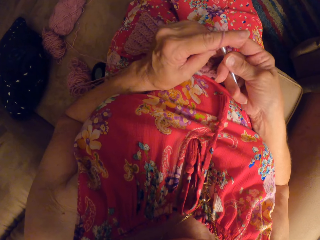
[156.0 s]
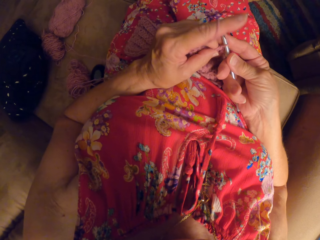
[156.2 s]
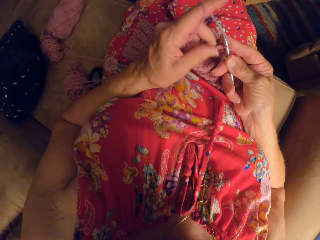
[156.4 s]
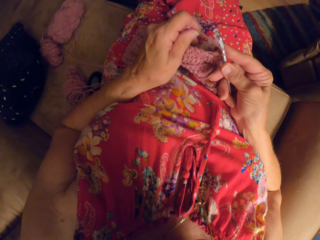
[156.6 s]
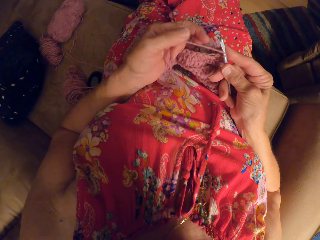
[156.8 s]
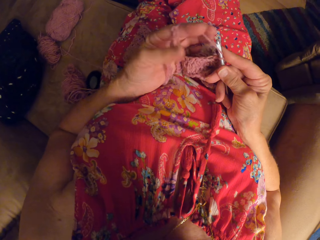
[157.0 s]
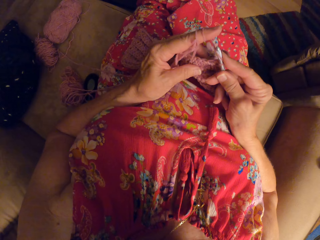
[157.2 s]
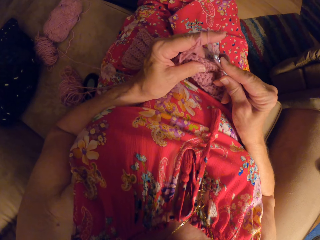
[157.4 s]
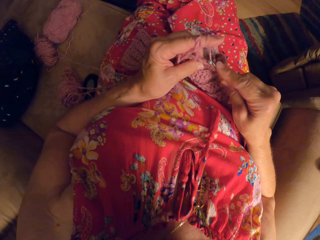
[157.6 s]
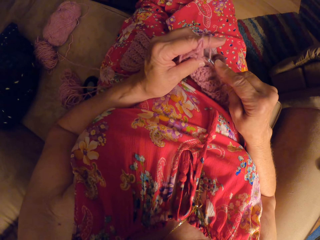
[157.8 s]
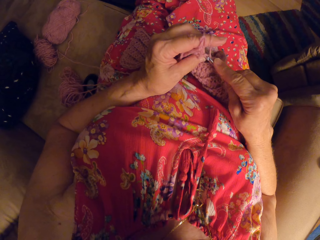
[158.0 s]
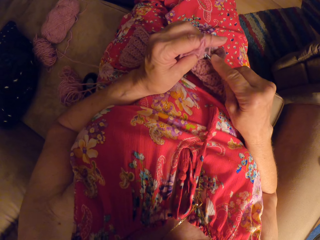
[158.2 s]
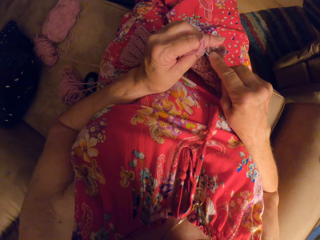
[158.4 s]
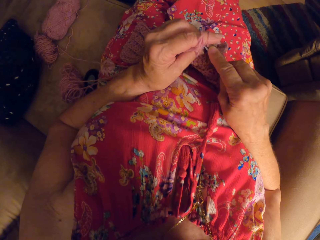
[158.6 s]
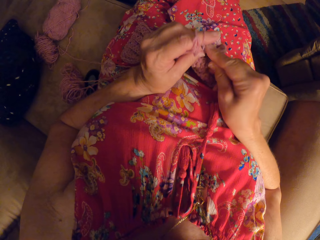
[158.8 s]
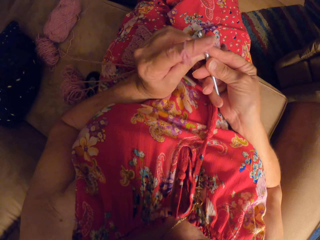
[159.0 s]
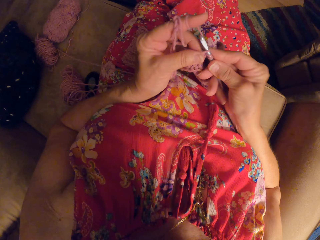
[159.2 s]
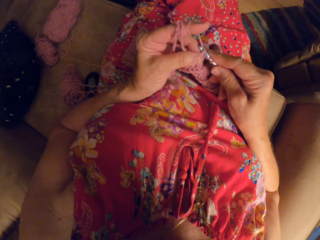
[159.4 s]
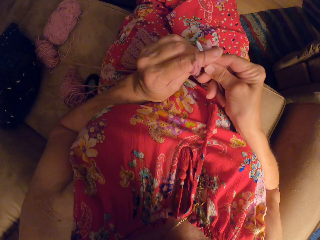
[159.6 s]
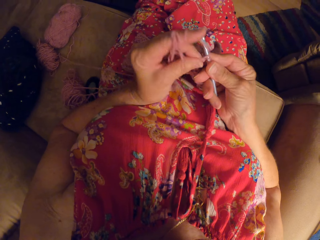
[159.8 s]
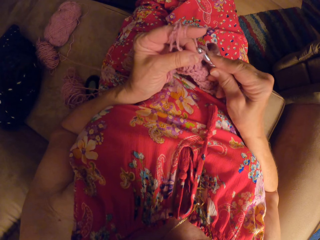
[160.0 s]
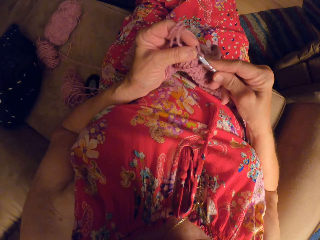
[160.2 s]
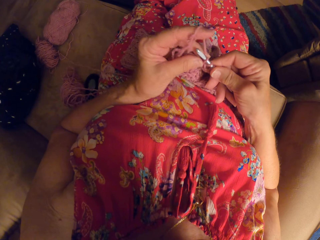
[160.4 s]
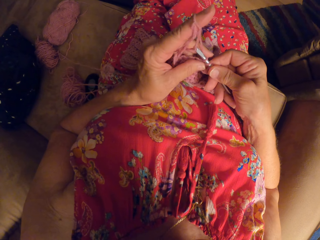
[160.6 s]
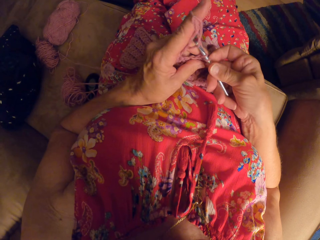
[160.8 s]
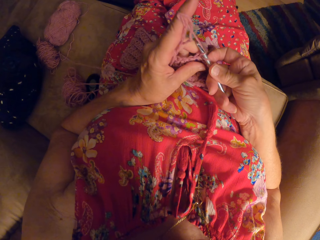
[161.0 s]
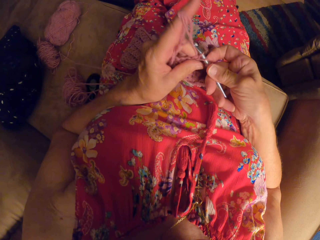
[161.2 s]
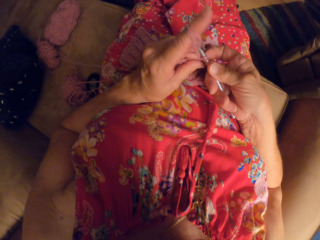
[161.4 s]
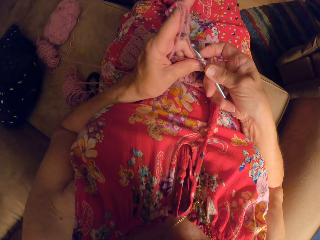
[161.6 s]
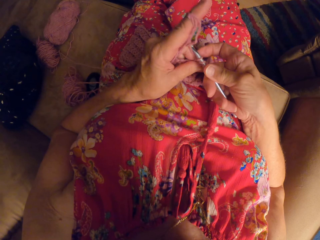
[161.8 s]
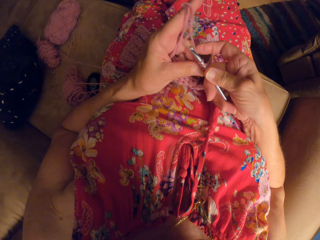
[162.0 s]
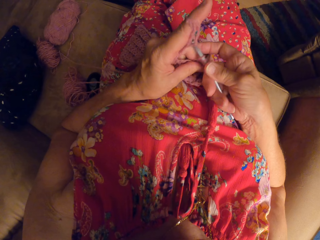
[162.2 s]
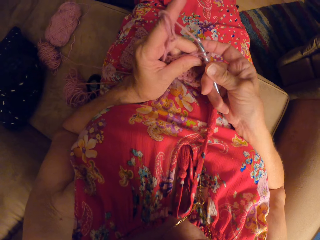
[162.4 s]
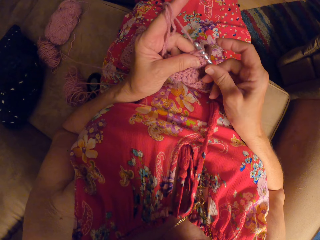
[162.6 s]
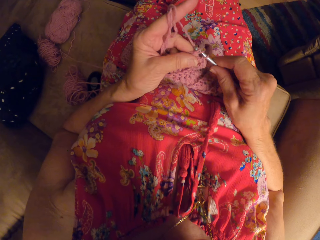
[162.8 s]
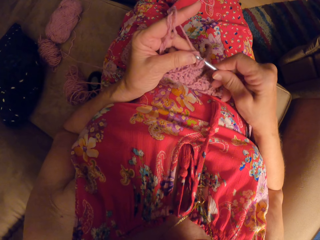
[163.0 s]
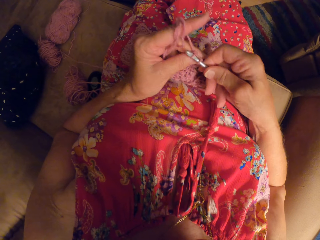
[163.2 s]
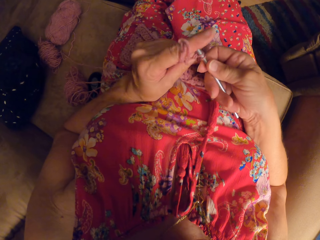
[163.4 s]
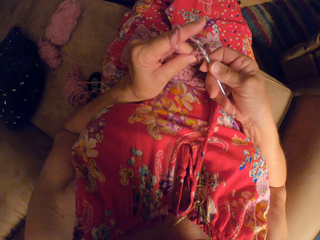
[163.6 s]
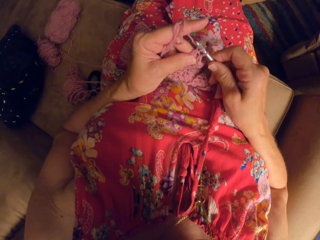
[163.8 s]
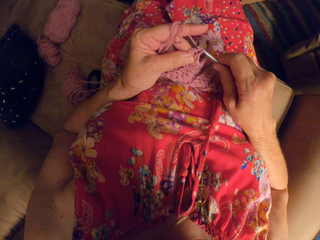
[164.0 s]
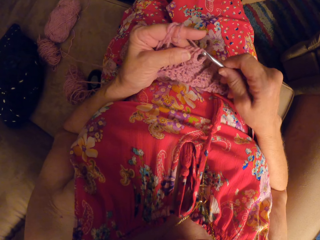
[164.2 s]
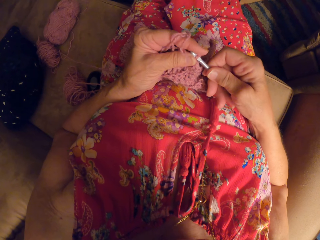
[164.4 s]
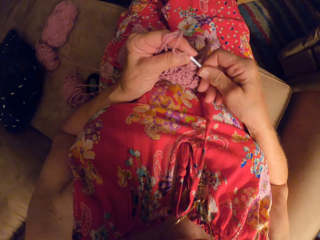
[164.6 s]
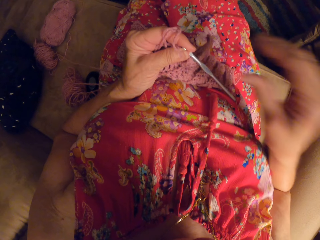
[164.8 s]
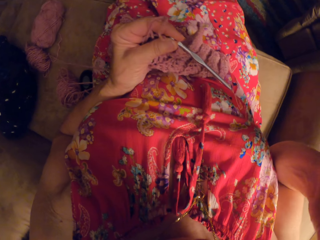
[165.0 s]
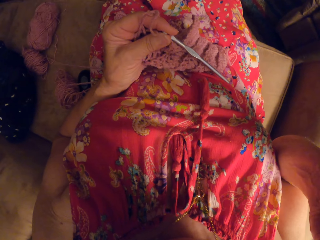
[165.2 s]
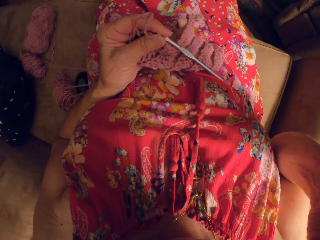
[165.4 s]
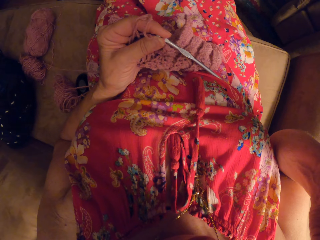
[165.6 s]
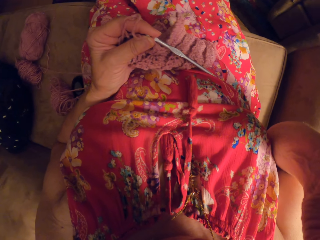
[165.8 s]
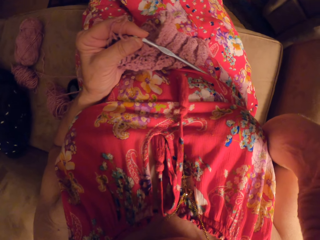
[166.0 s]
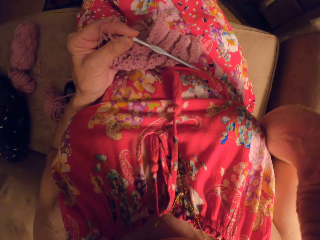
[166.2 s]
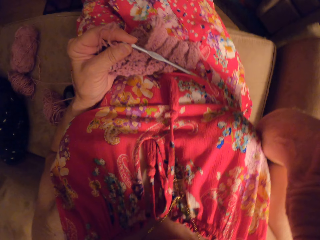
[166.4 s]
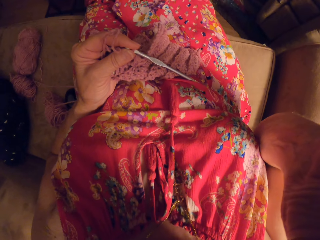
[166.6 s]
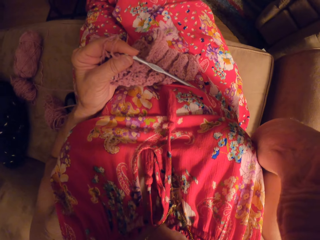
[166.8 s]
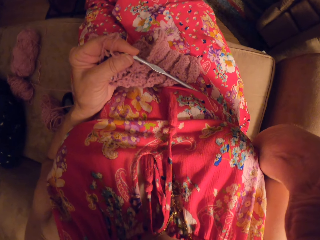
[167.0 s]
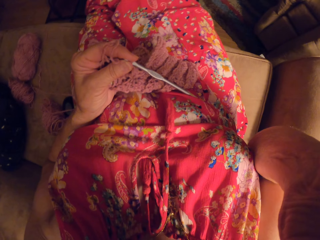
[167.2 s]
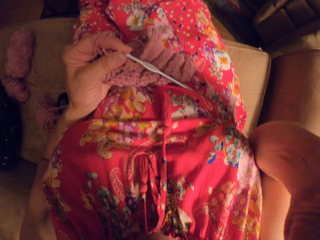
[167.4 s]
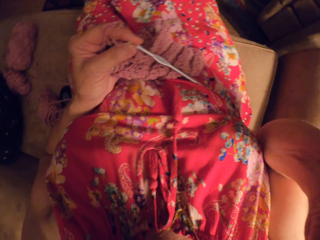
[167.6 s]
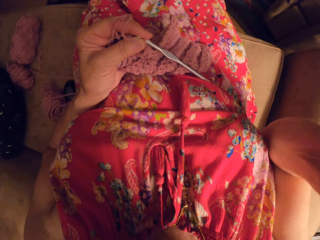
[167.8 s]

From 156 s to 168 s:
The camera wearer loops the yarn round her left finger. She knits the piece of garment with the knitting pin. She lifts up her right hand from the knitting pin. She touches the head camera.

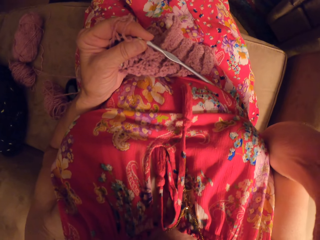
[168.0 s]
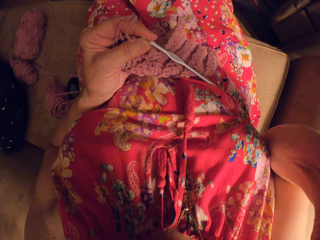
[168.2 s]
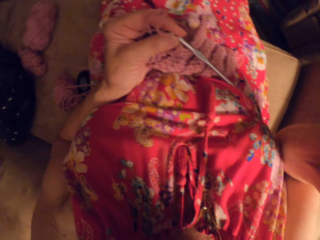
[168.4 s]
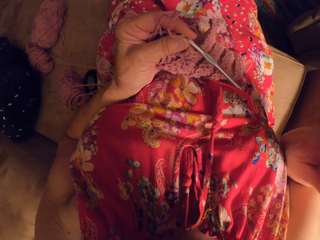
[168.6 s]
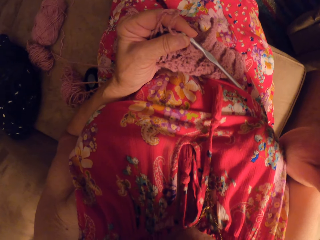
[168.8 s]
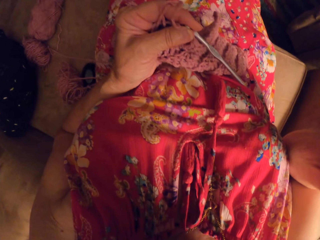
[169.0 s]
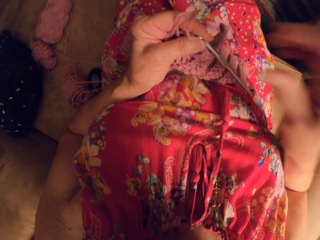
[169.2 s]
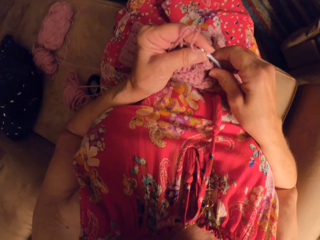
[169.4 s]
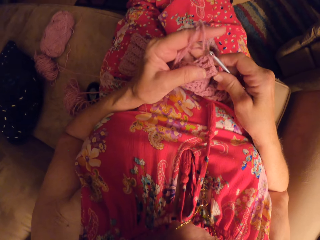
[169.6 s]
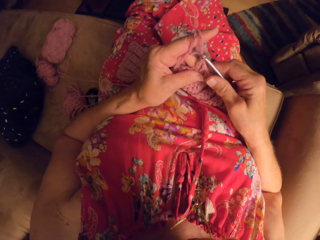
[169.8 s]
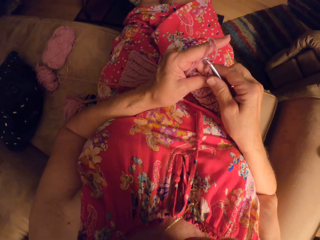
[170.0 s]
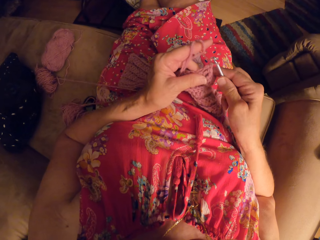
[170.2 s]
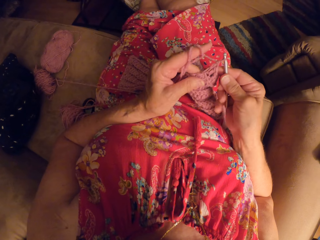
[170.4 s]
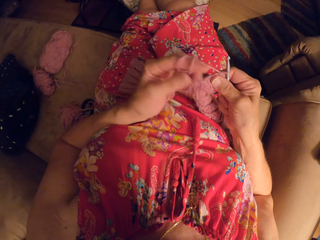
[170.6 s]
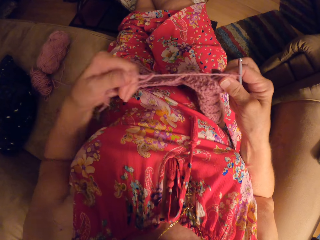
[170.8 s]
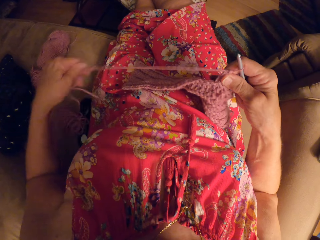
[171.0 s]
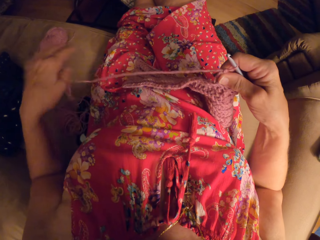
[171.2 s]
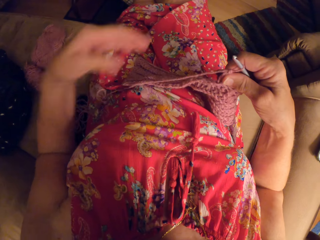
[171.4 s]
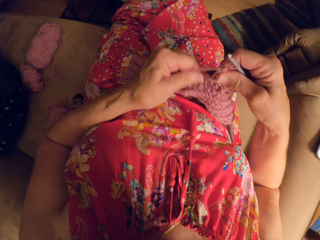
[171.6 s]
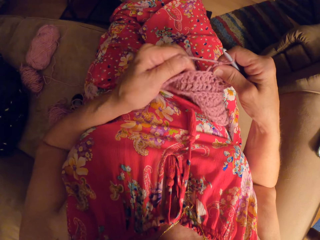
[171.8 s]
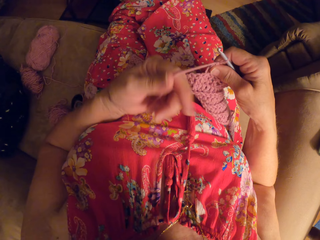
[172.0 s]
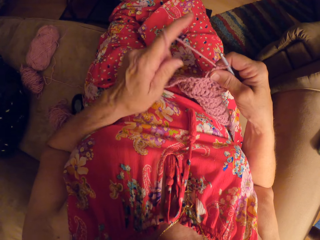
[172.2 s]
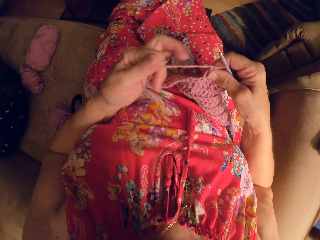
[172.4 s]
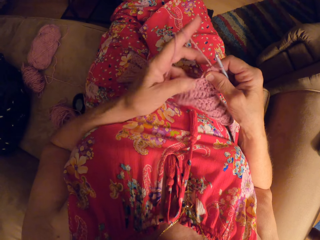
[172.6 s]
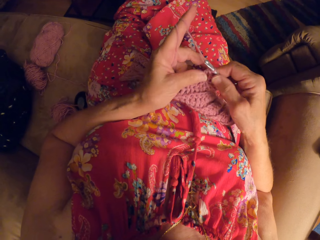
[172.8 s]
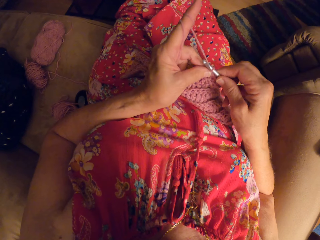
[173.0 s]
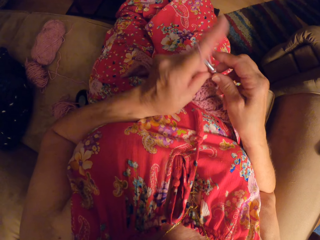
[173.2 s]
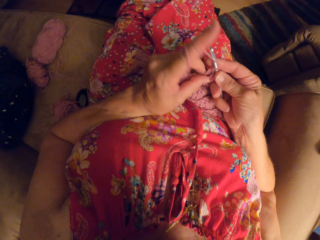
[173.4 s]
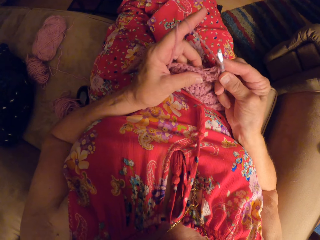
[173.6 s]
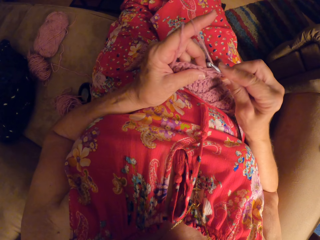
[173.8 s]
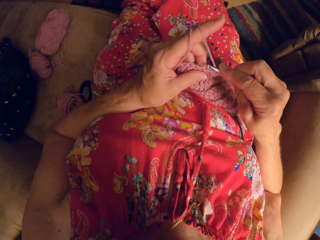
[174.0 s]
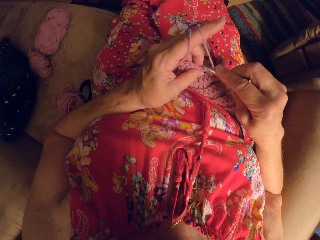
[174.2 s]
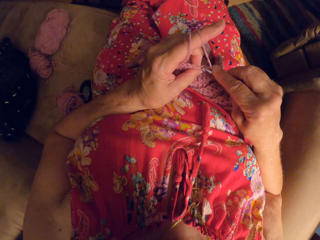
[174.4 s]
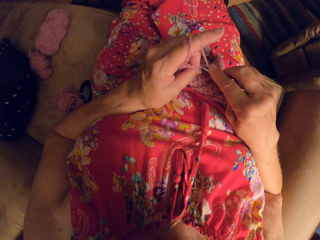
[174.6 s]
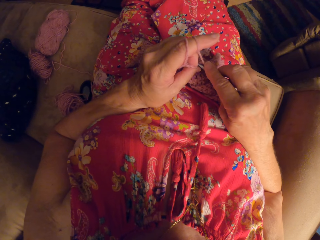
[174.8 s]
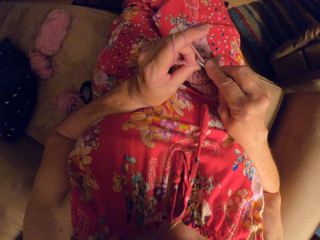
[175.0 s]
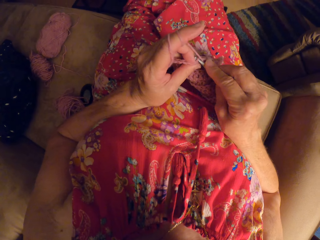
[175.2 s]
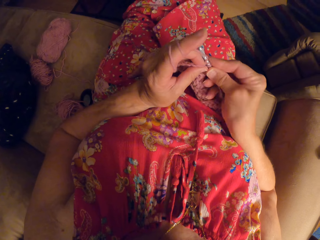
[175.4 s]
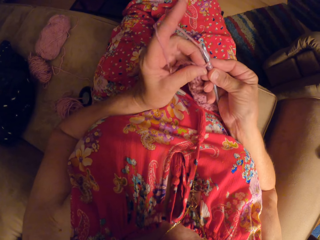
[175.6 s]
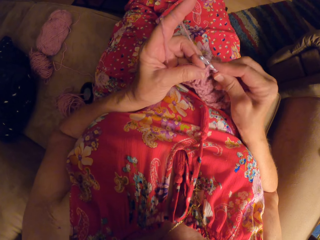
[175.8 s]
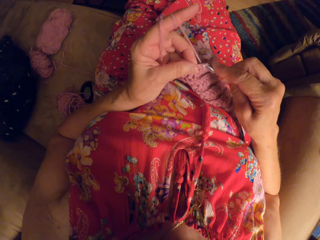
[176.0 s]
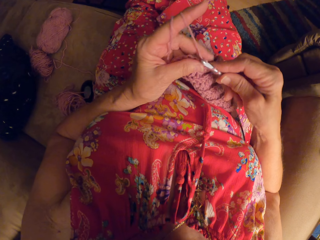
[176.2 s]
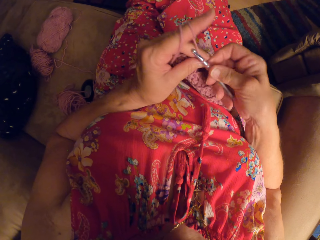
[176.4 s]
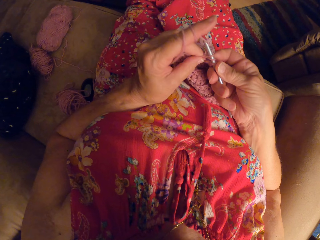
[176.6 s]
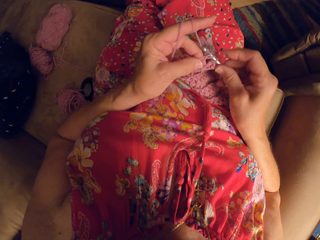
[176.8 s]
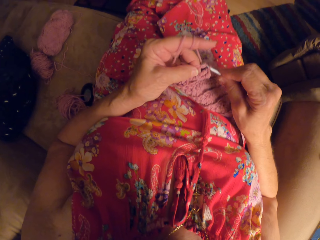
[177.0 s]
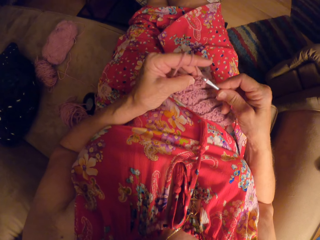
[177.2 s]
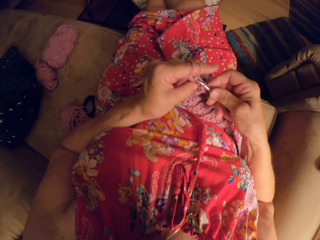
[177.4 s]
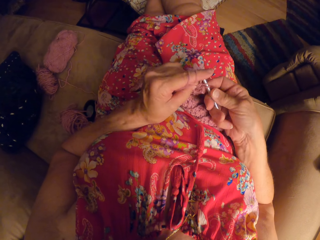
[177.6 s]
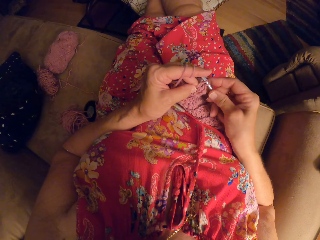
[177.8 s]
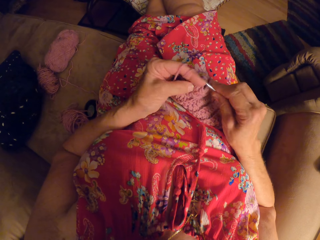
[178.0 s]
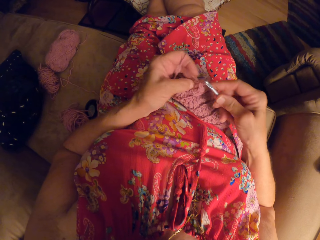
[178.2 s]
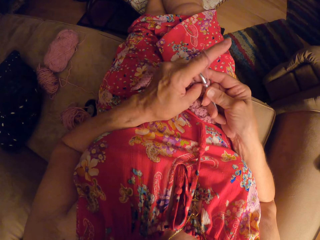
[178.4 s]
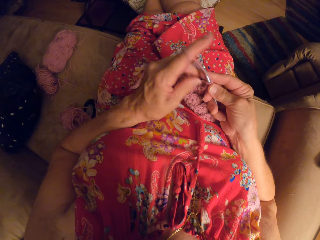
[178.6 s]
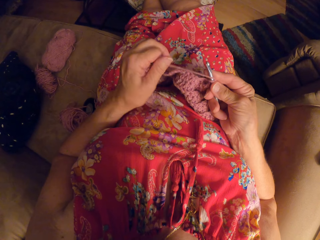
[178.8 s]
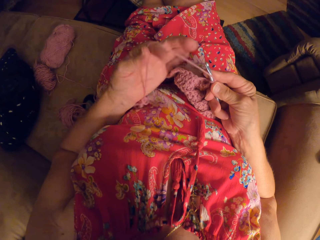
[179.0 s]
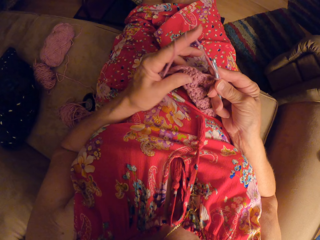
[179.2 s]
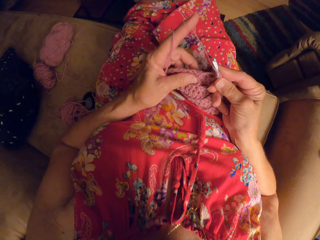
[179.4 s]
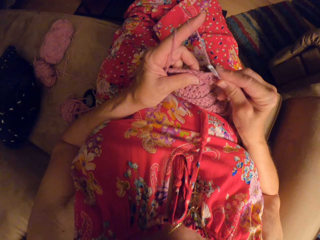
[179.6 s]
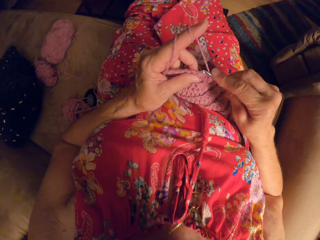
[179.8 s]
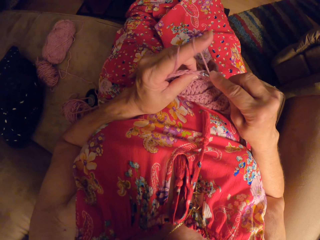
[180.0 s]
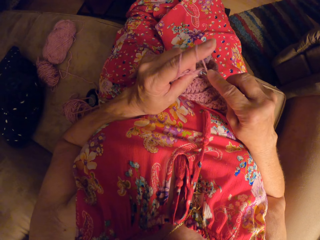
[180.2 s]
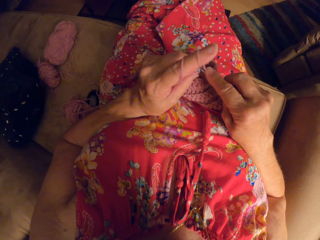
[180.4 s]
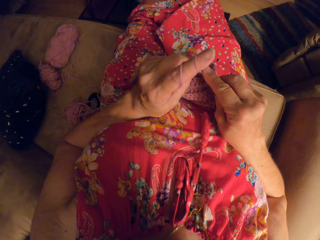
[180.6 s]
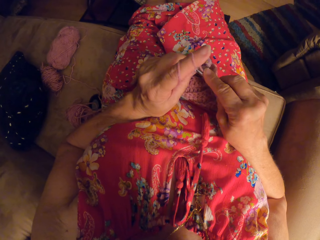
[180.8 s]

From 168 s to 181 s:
The camera wearer holds the knitting pin with her right hand. She stretches the yarn with her left hand. She loops the yarn round her left finger. She loops the yarn round the knitting pin. She knits the piece of garment with the knitting pin. She loops the yarn round her left finger. She knits the piece of garment with the knitting pin.
